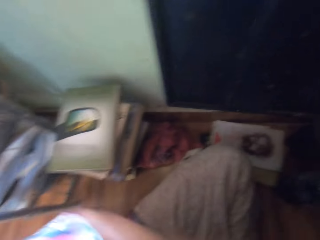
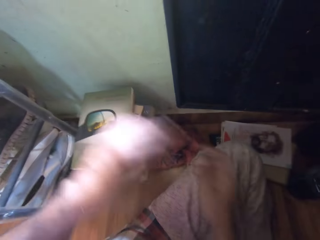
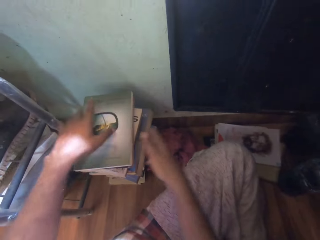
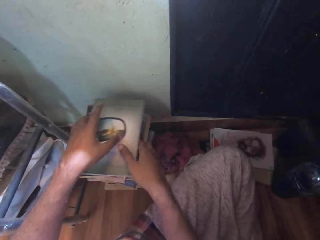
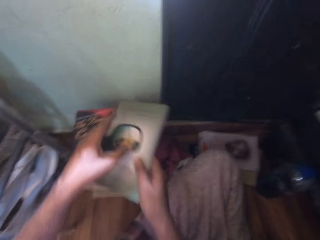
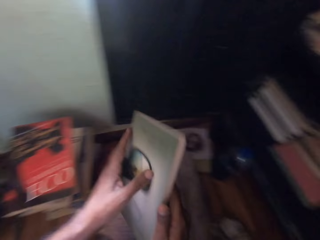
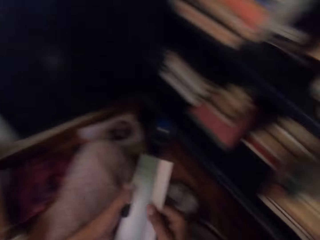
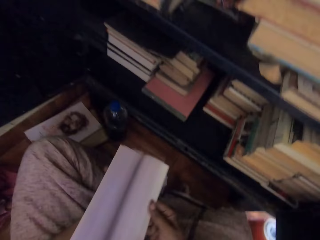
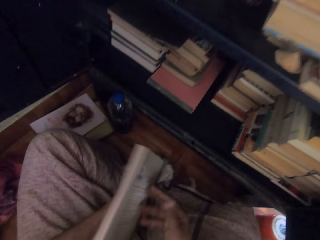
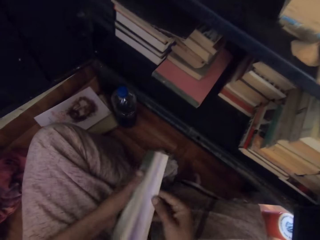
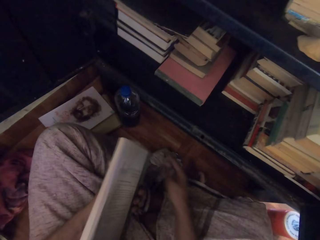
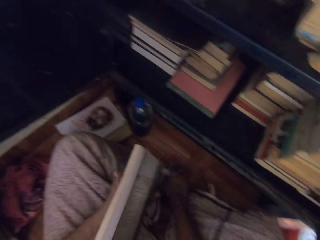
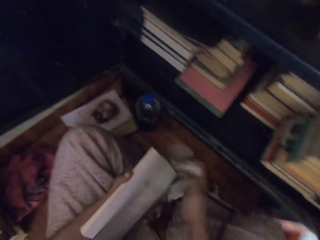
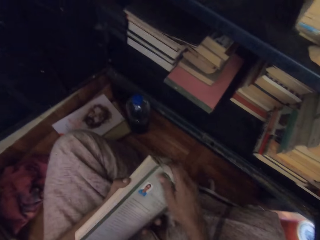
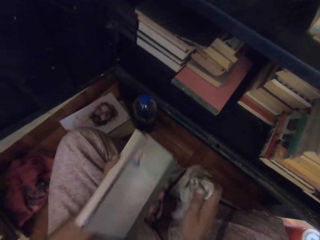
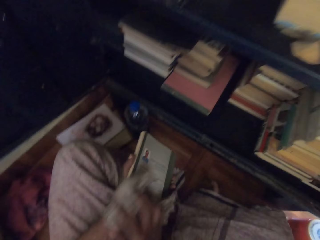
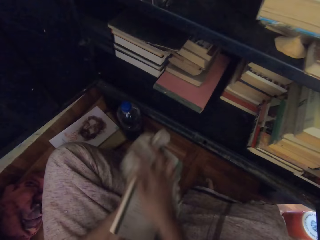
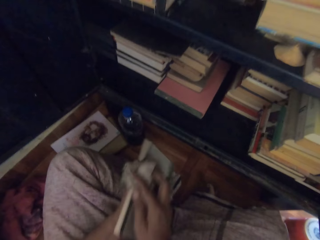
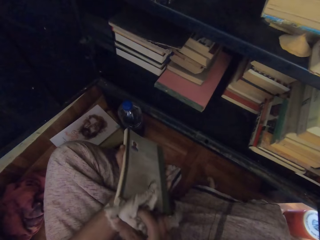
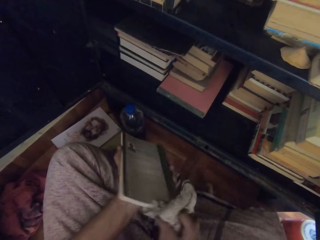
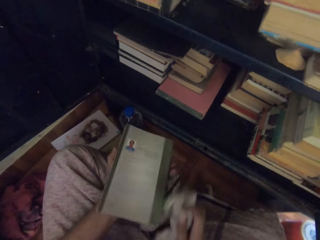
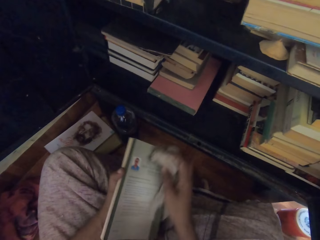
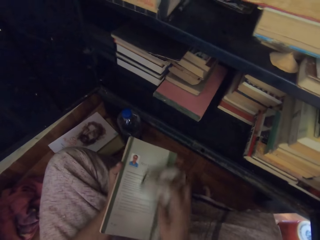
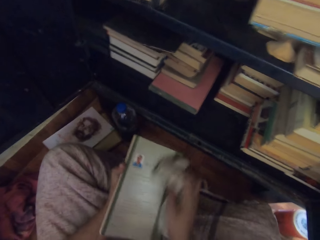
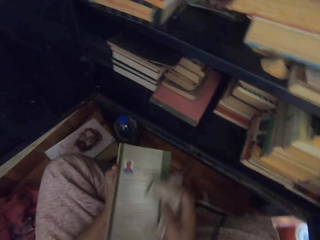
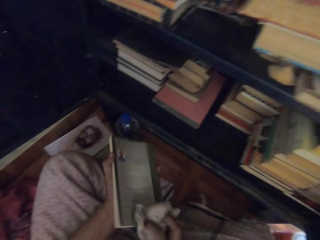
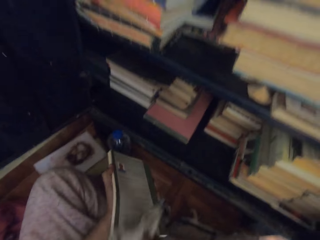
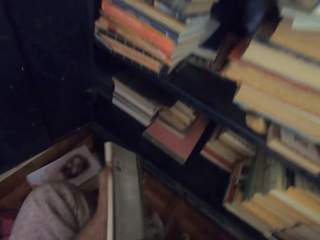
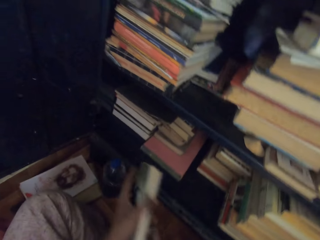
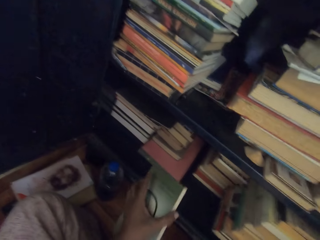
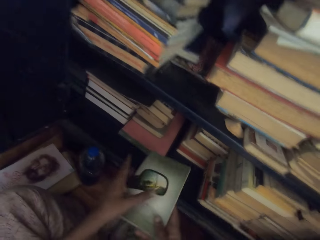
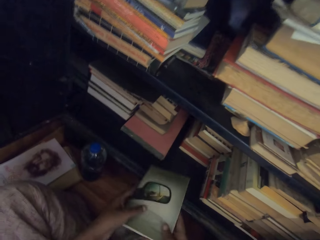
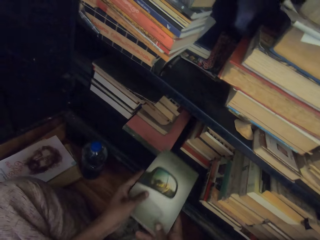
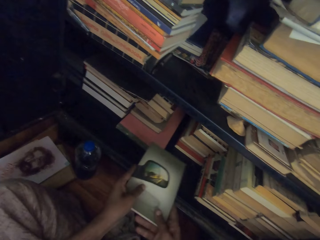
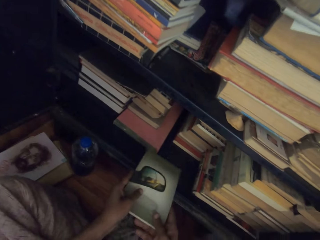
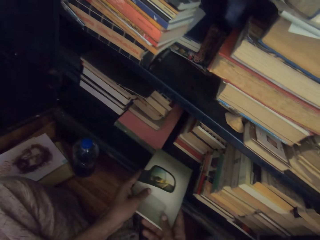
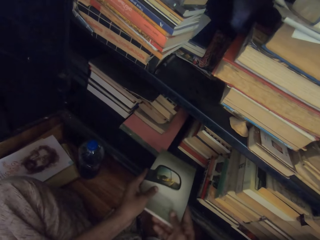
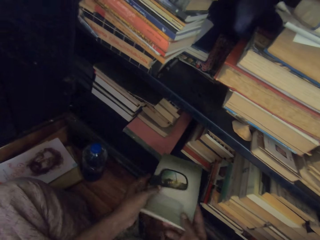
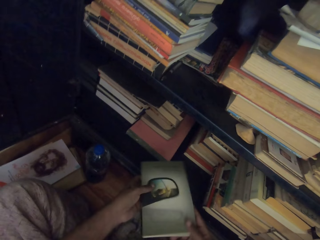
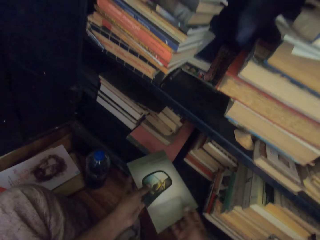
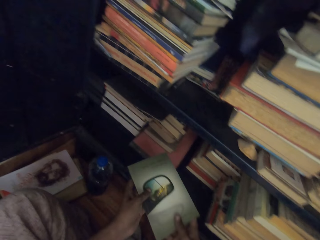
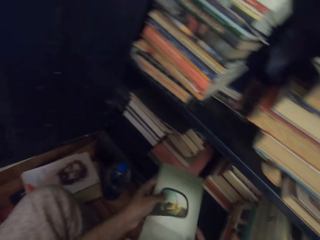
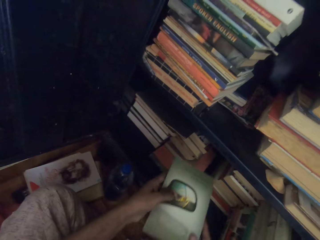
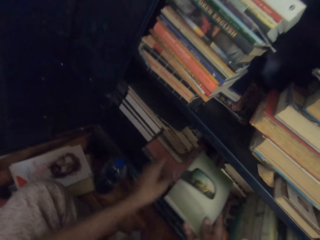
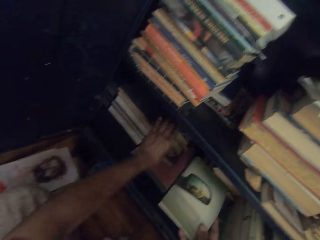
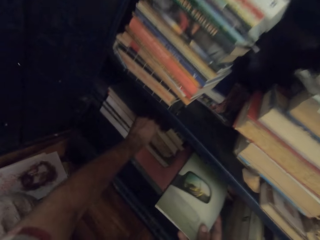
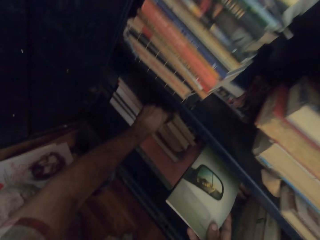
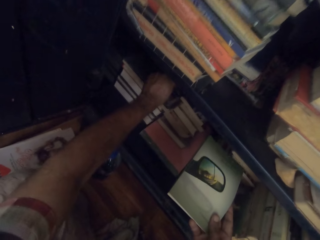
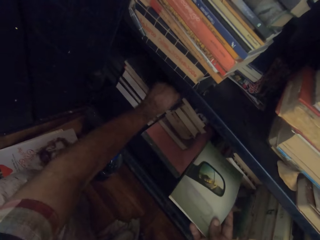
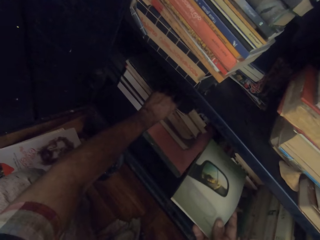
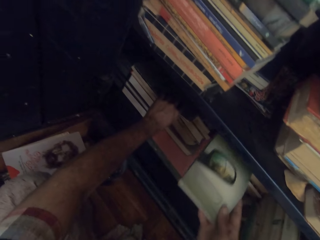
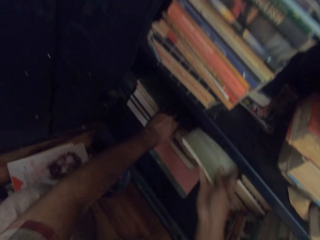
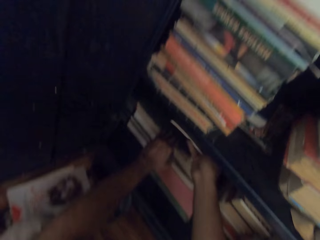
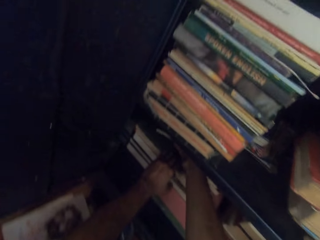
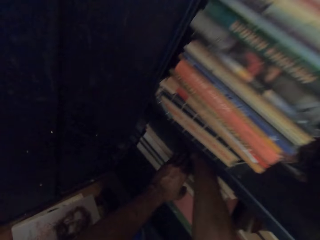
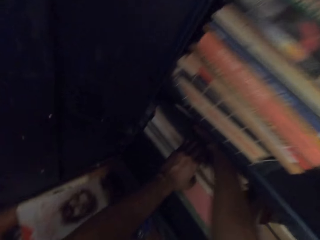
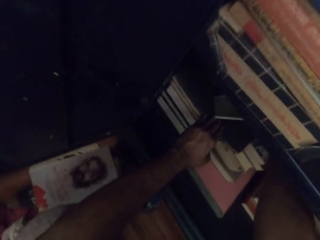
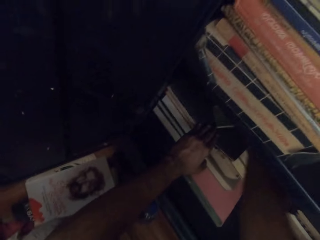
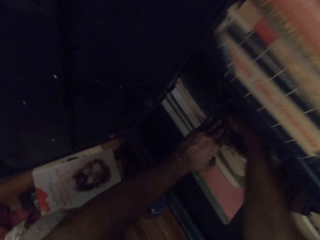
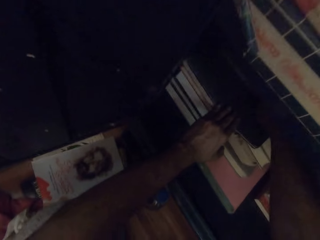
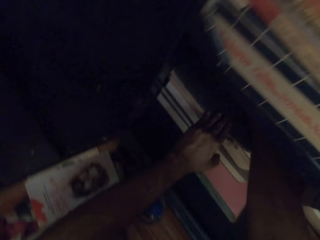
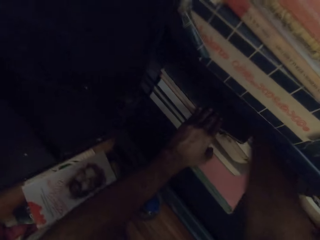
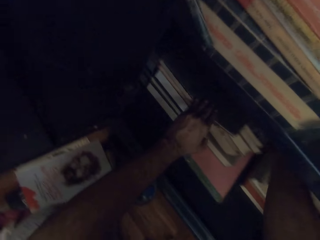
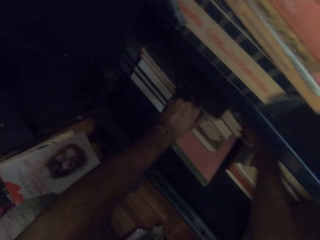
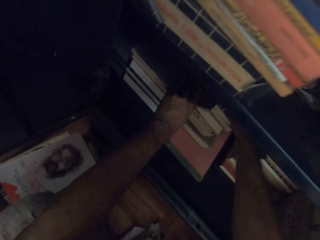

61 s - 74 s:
The camera wearer picks up a book from the pile of books on the floor with his hands. He flips the pages of the book in his left hand with his right hand. He opens the book. He picks up the rag on the floor with his right hand. He cleans the book in his left hand with the rag in his right hand. He drops the rag in his right hand on the floor. He holds the book in his left hand with both hands. He adjusts the books inside the cabinet with his left hand. He places the book in his right hand inside the cabinet.

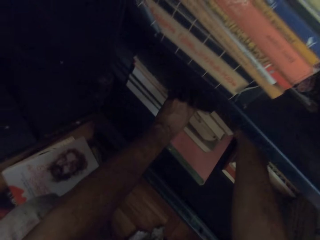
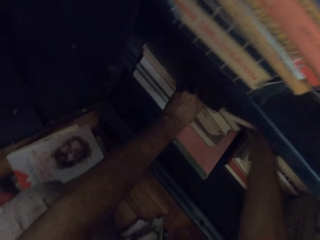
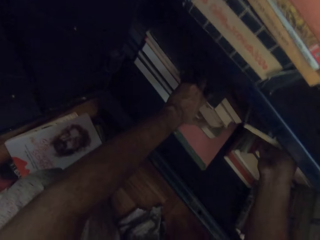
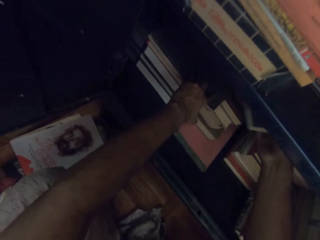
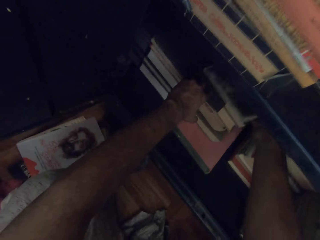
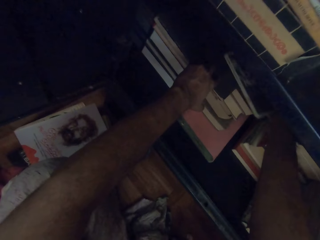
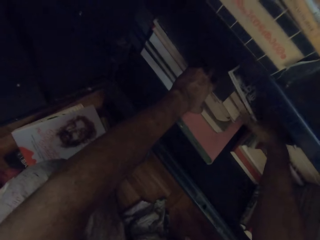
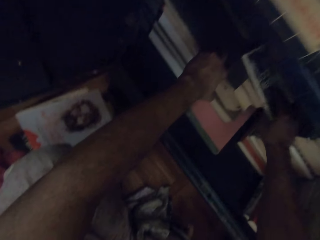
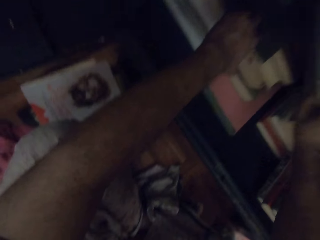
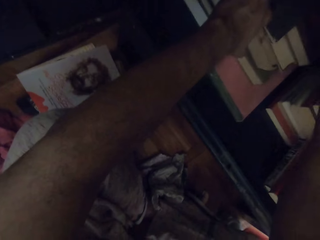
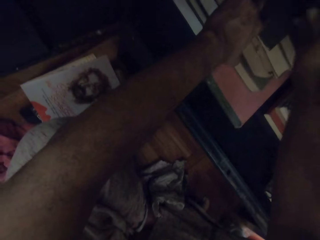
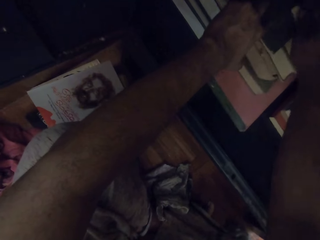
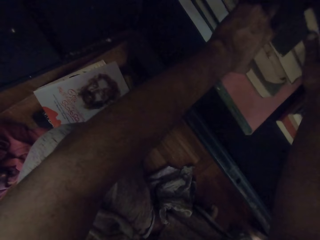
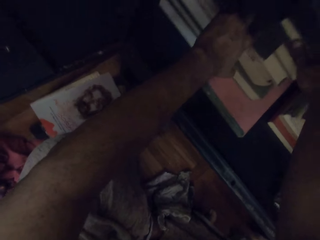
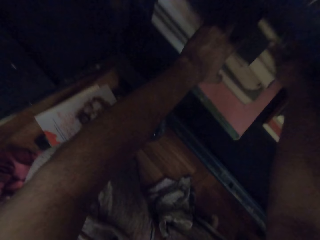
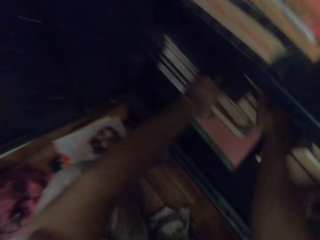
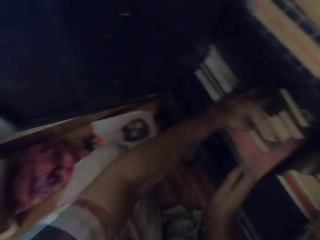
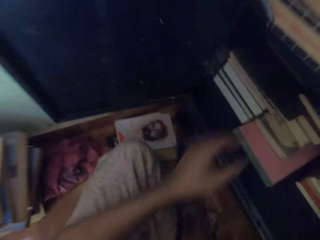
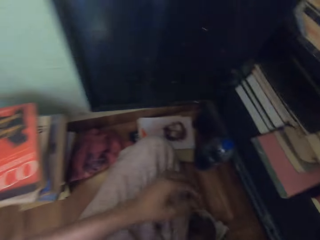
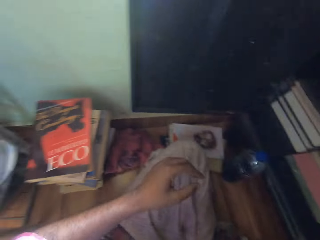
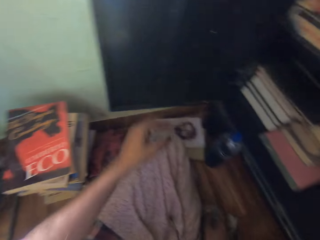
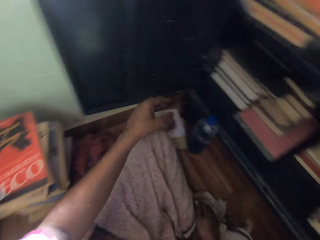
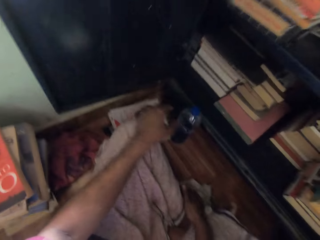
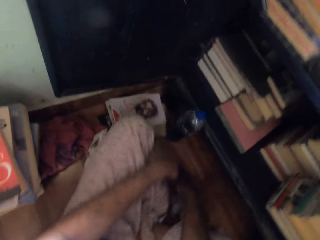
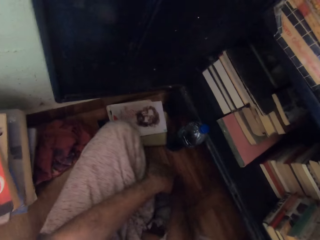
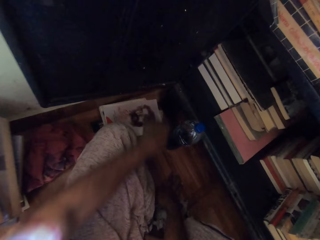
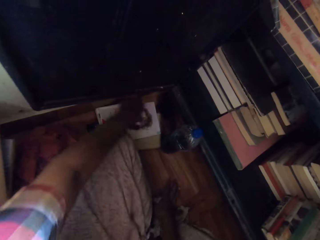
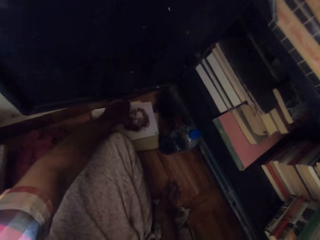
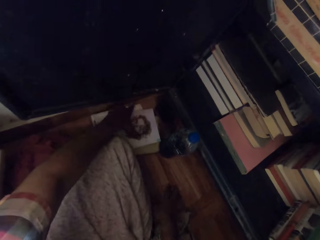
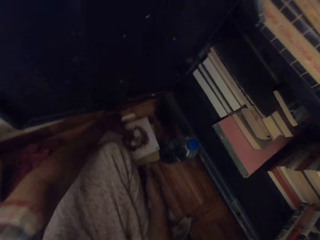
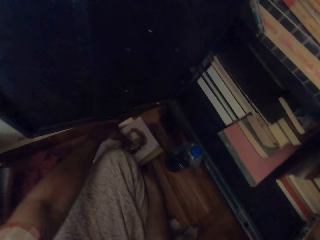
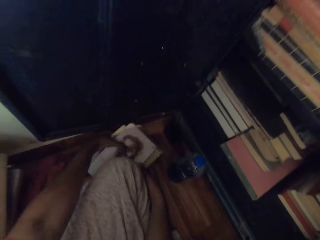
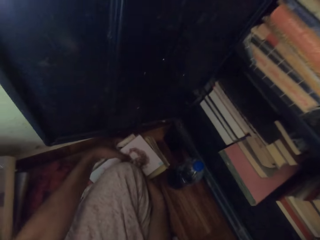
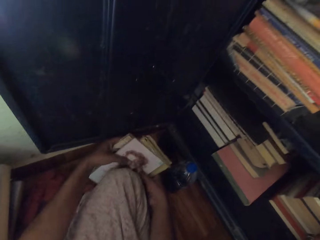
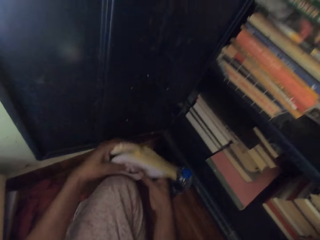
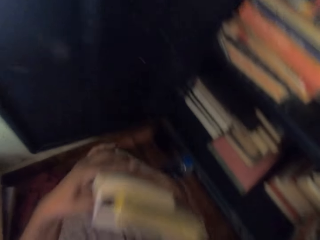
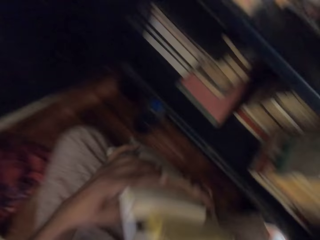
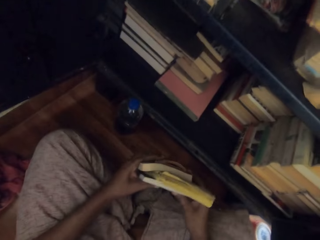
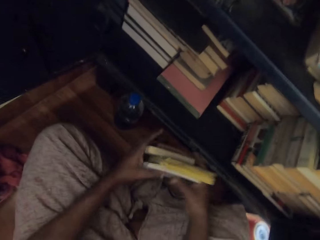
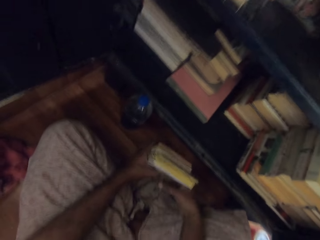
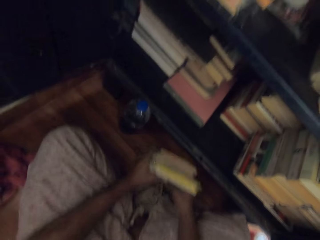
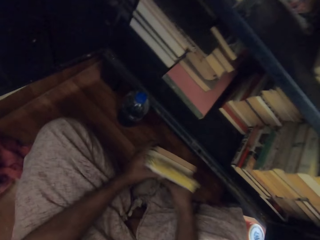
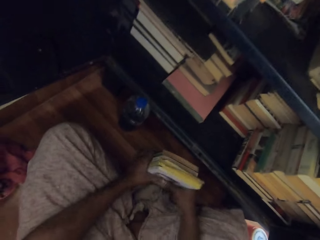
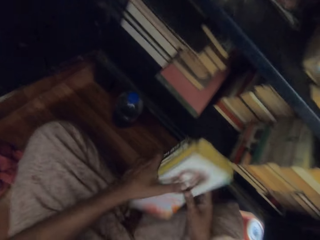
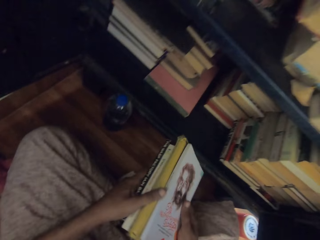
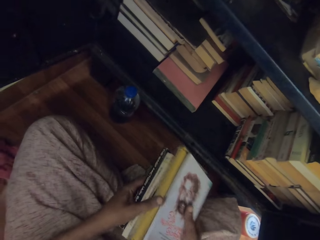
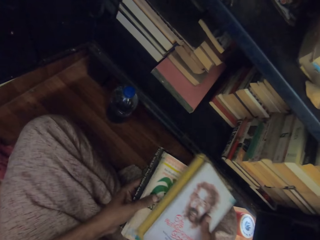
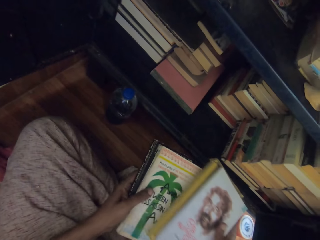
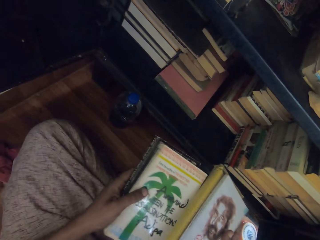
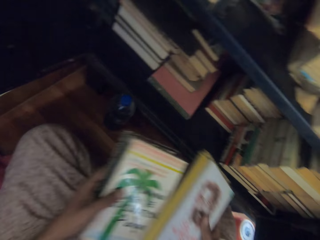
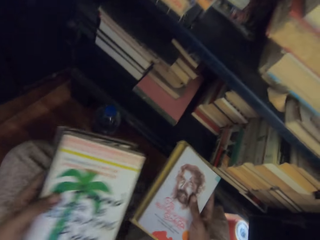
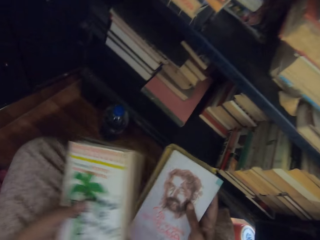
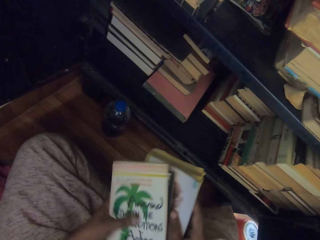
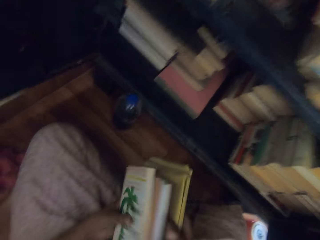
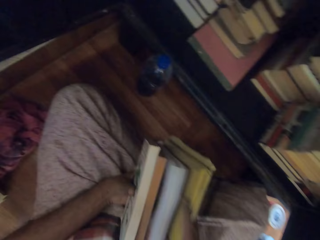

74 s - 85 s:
The camera wearer arranges the books in the shelf. He packs books on the floor with both hands. He picks up the books. He arranges the books in his hands on the floor. He sorts the books in his hands.
